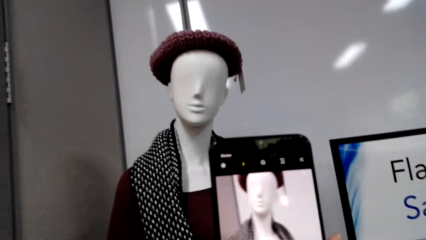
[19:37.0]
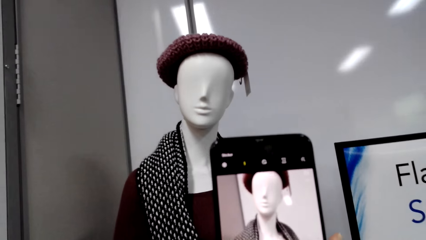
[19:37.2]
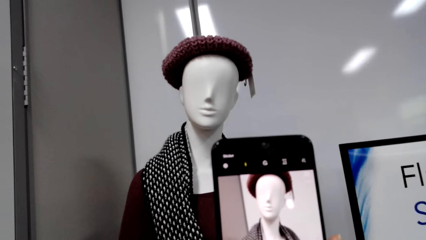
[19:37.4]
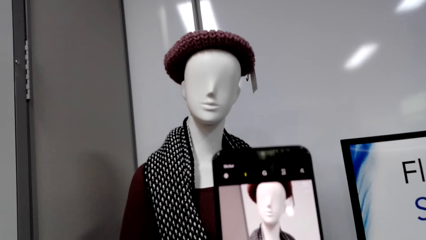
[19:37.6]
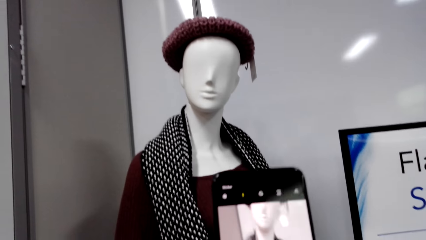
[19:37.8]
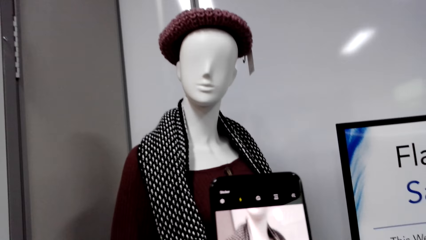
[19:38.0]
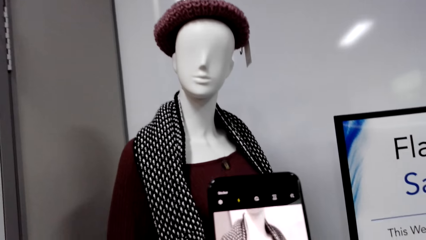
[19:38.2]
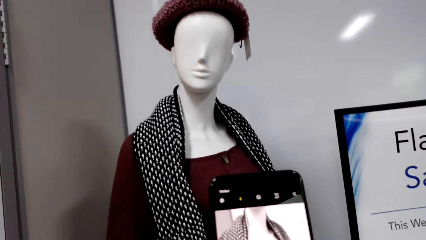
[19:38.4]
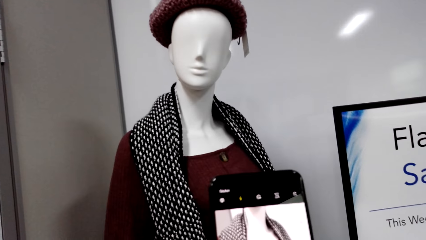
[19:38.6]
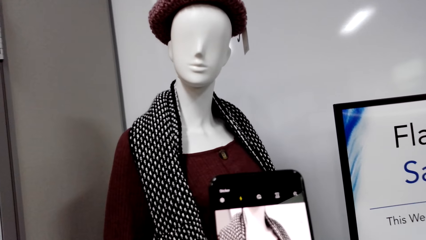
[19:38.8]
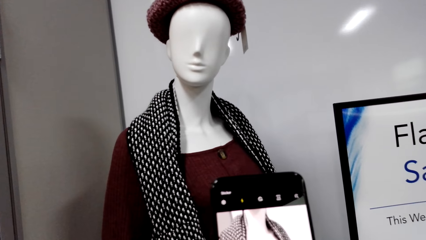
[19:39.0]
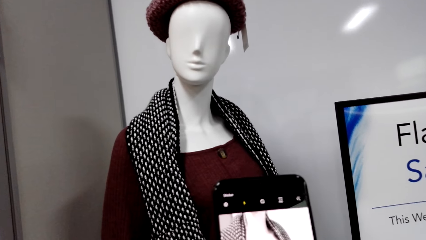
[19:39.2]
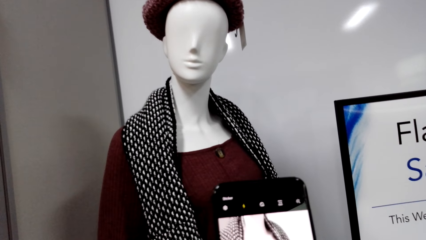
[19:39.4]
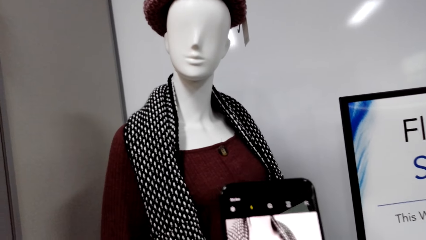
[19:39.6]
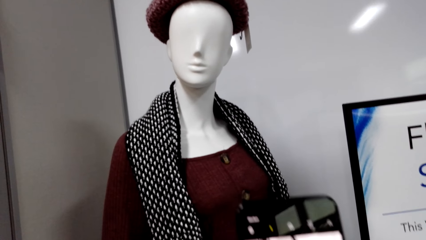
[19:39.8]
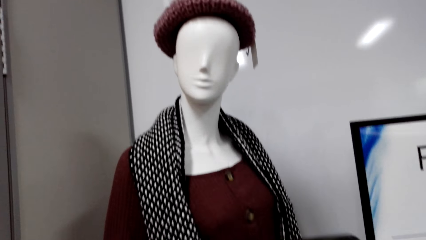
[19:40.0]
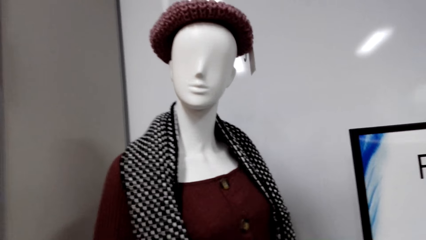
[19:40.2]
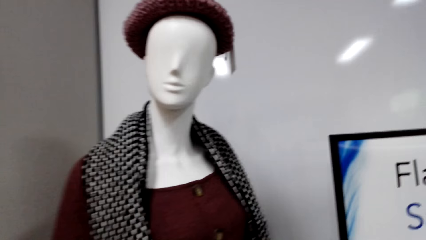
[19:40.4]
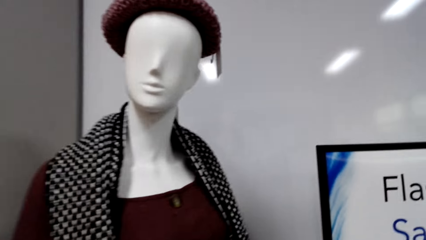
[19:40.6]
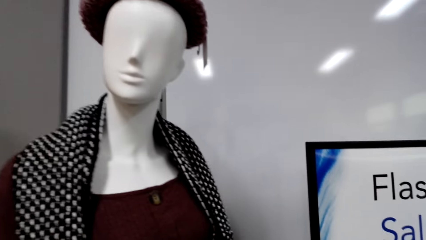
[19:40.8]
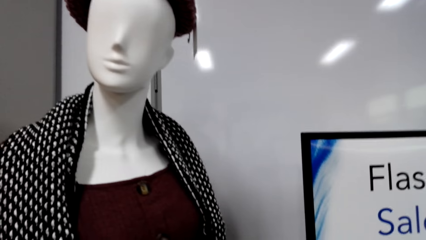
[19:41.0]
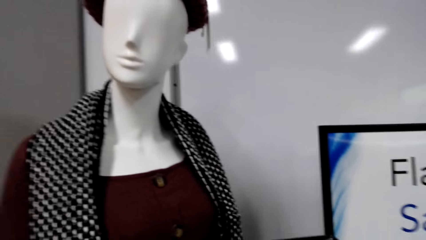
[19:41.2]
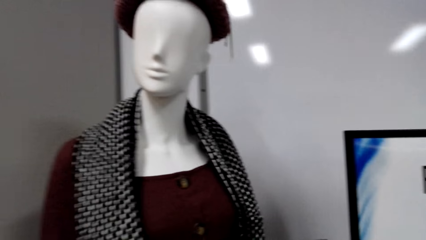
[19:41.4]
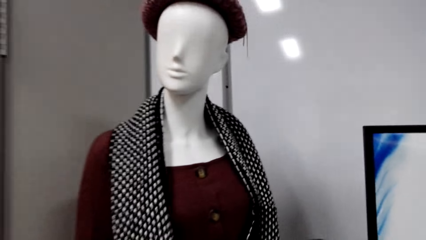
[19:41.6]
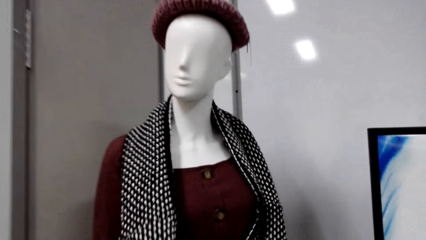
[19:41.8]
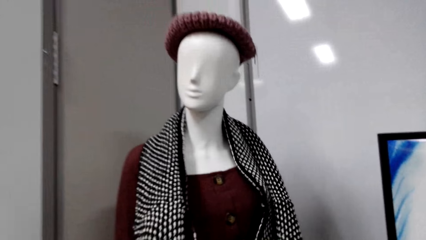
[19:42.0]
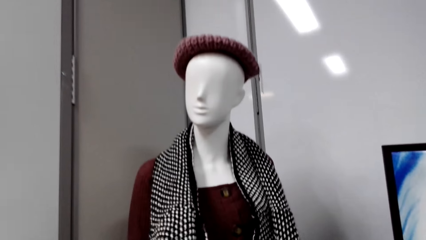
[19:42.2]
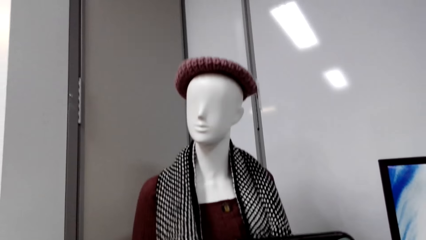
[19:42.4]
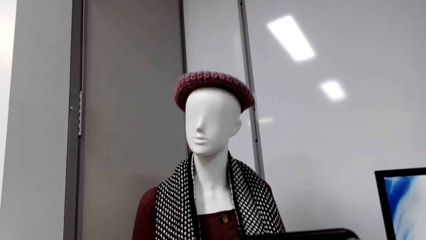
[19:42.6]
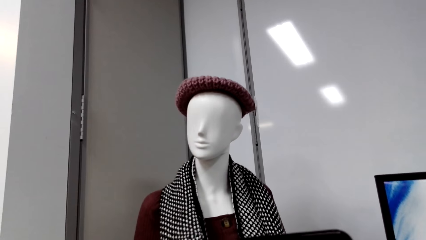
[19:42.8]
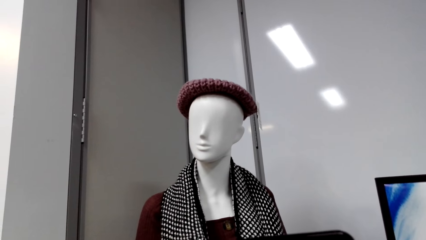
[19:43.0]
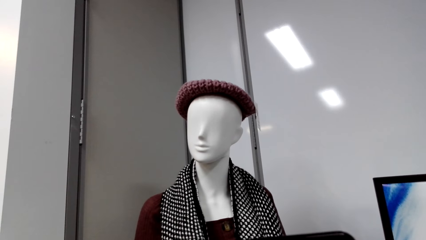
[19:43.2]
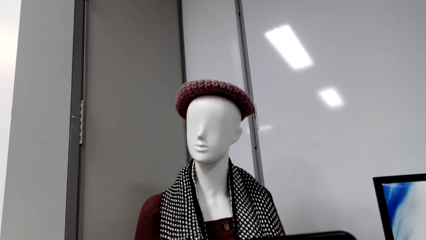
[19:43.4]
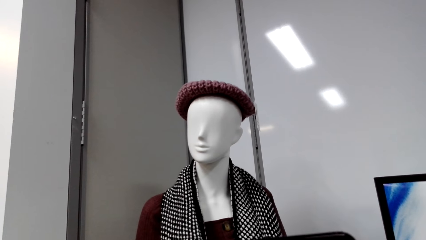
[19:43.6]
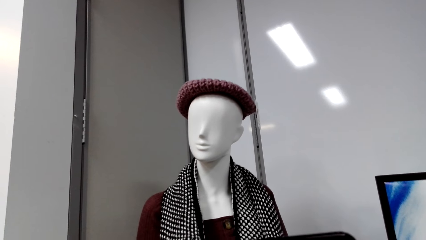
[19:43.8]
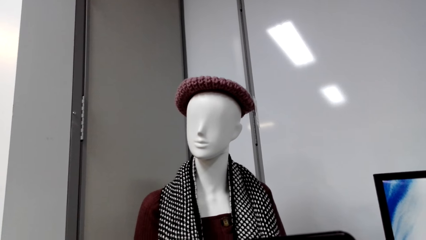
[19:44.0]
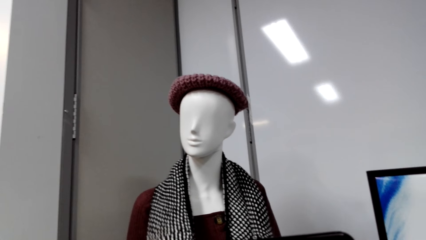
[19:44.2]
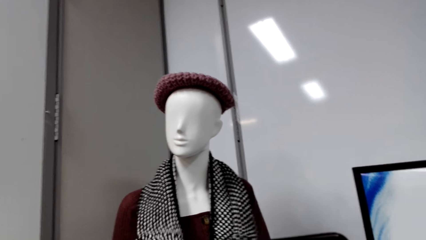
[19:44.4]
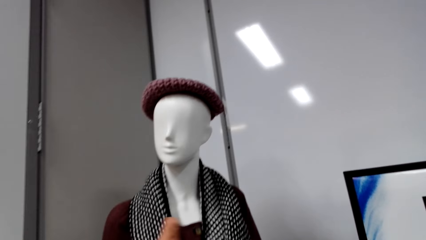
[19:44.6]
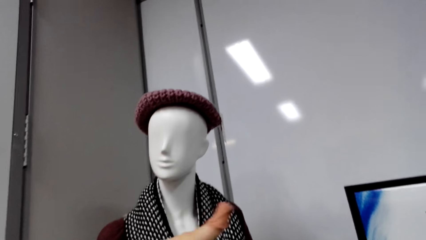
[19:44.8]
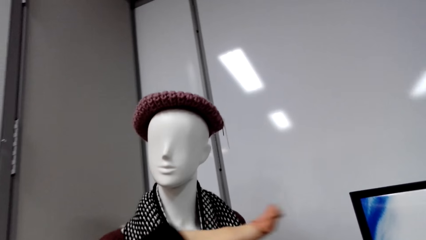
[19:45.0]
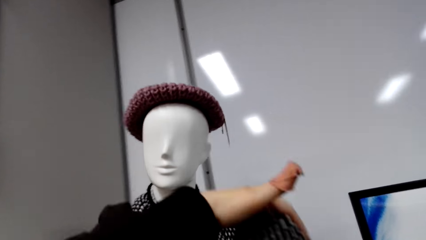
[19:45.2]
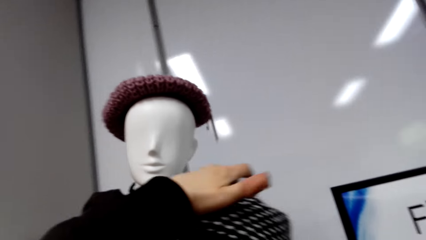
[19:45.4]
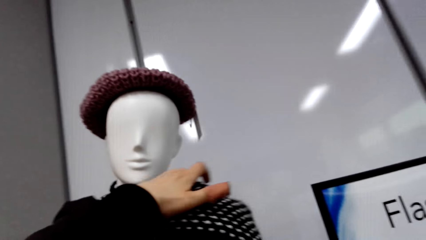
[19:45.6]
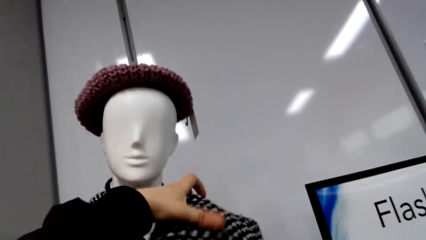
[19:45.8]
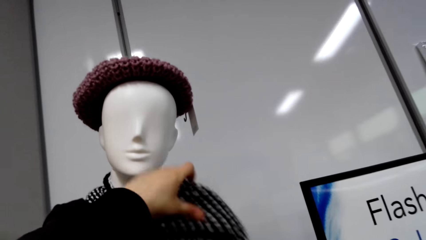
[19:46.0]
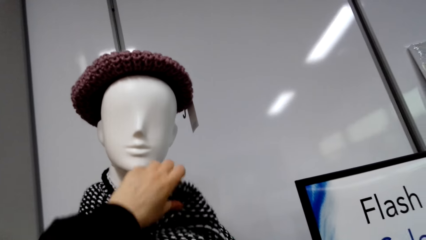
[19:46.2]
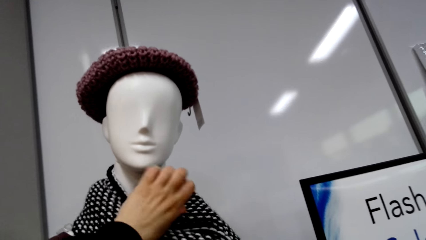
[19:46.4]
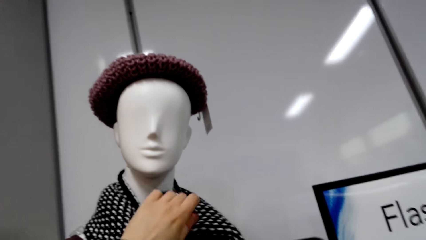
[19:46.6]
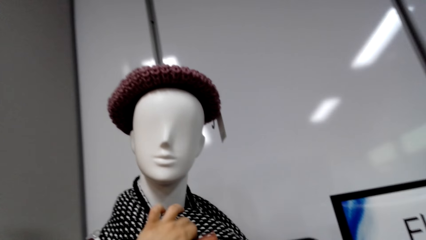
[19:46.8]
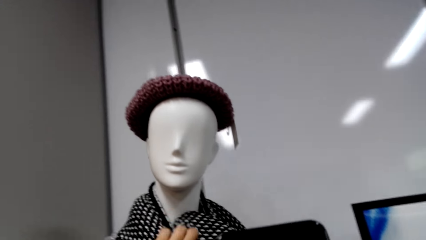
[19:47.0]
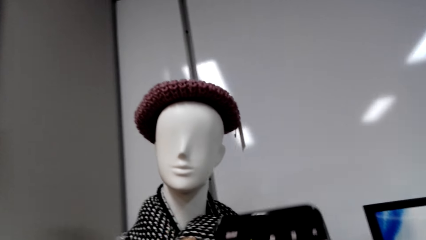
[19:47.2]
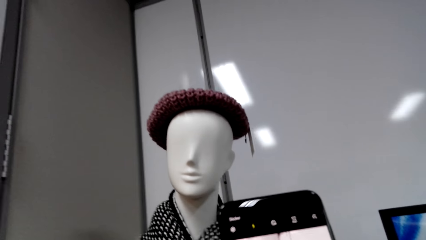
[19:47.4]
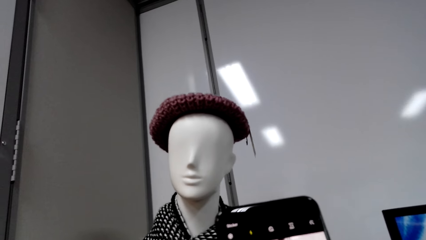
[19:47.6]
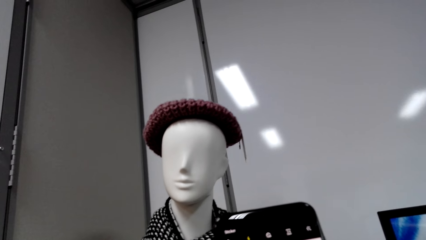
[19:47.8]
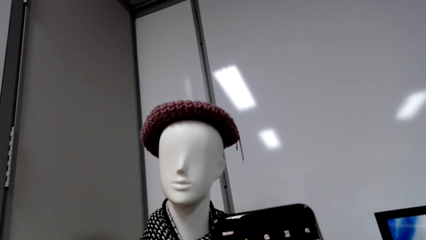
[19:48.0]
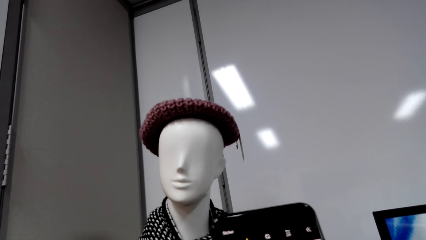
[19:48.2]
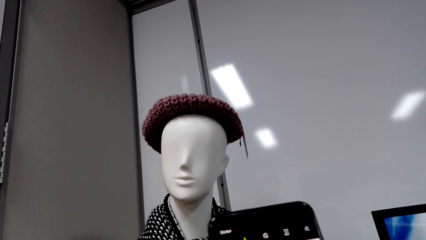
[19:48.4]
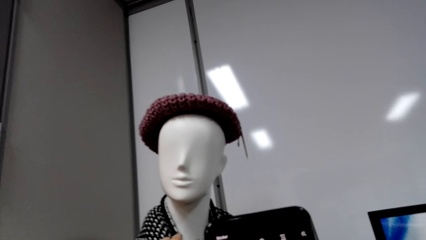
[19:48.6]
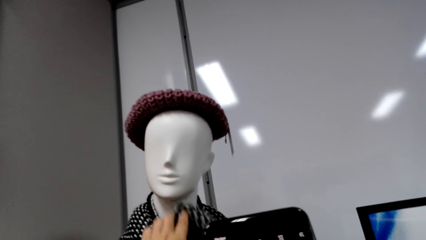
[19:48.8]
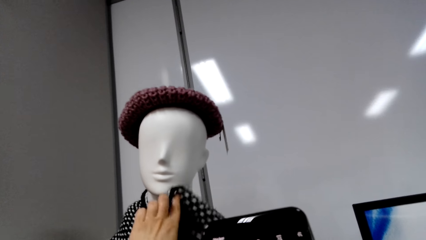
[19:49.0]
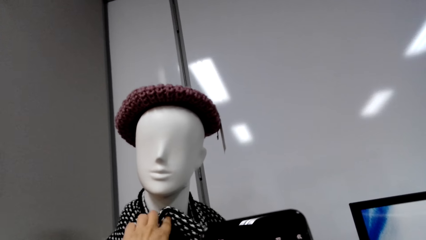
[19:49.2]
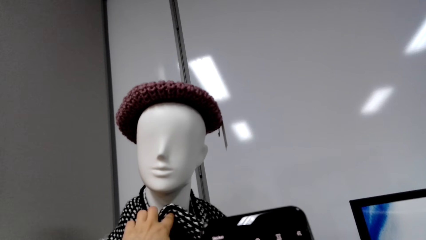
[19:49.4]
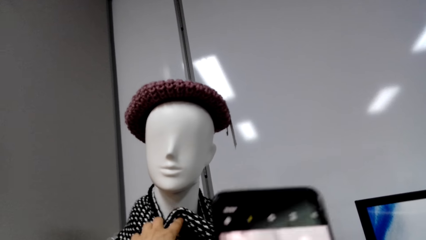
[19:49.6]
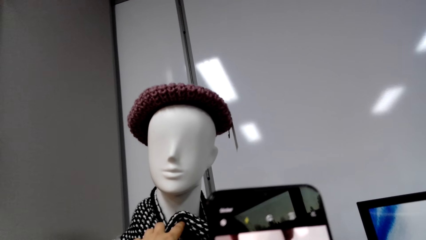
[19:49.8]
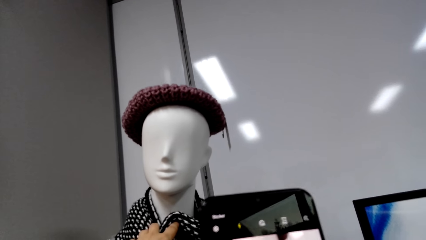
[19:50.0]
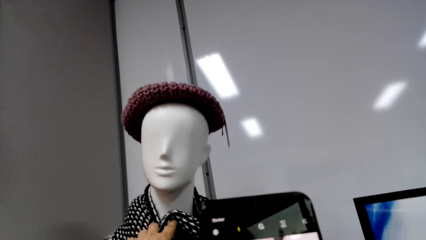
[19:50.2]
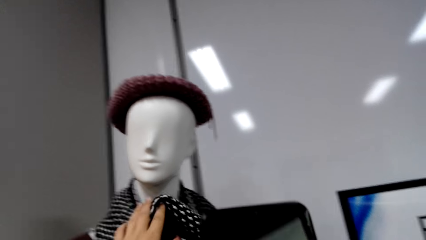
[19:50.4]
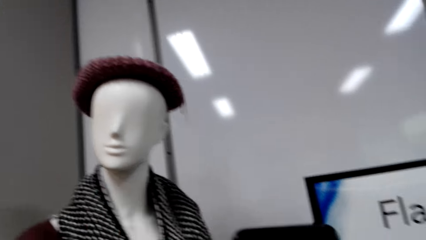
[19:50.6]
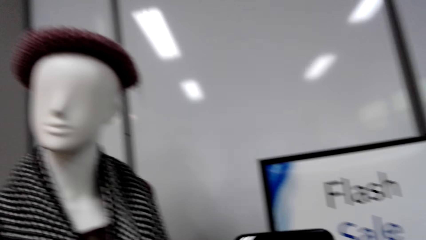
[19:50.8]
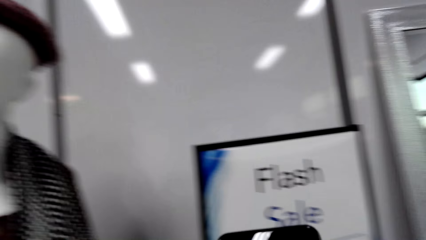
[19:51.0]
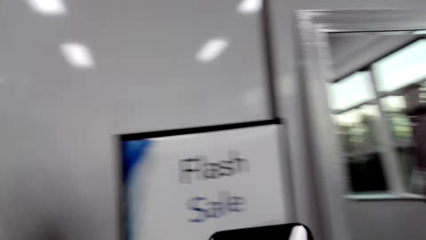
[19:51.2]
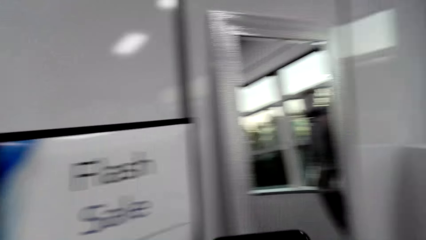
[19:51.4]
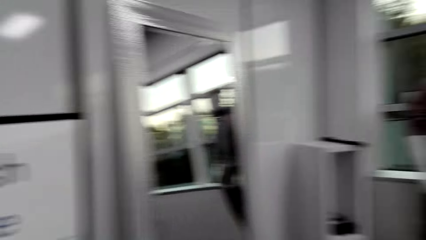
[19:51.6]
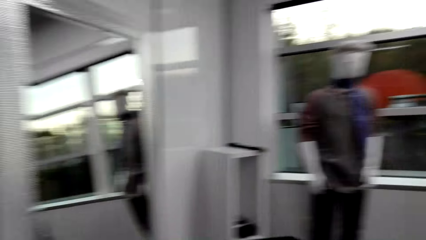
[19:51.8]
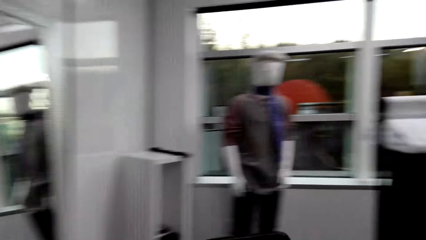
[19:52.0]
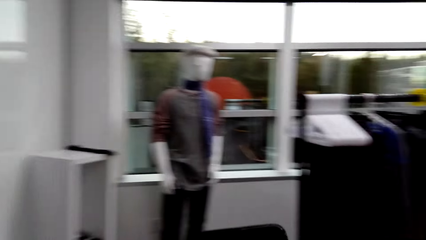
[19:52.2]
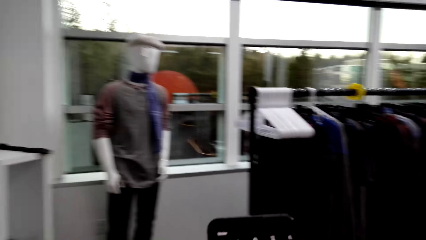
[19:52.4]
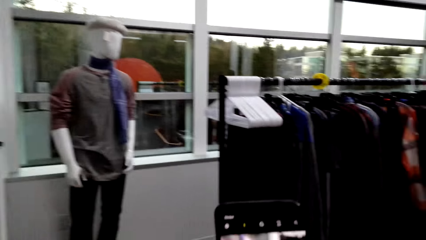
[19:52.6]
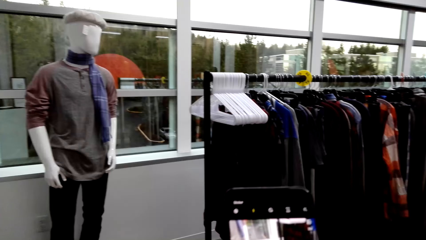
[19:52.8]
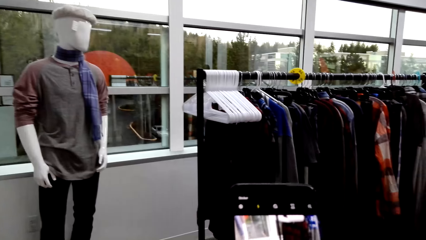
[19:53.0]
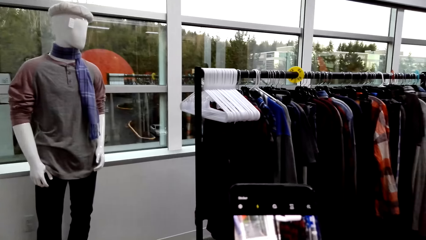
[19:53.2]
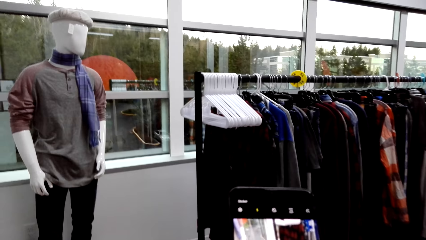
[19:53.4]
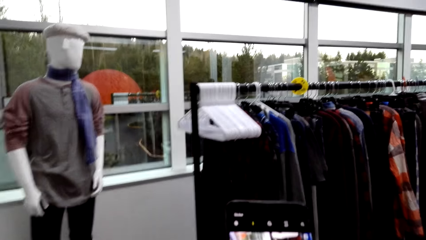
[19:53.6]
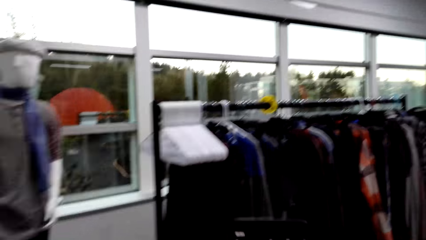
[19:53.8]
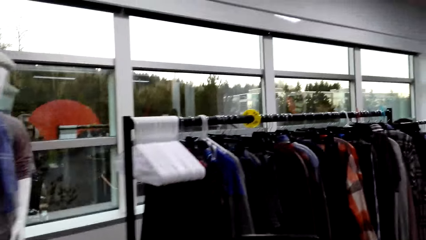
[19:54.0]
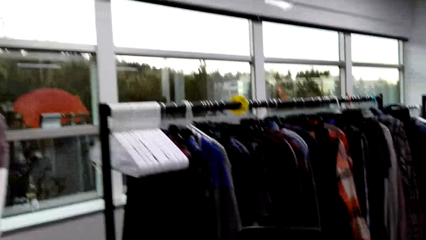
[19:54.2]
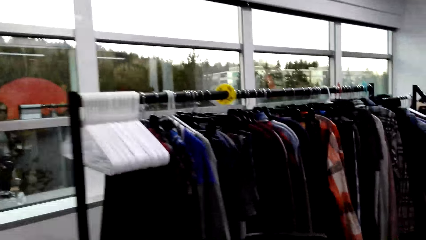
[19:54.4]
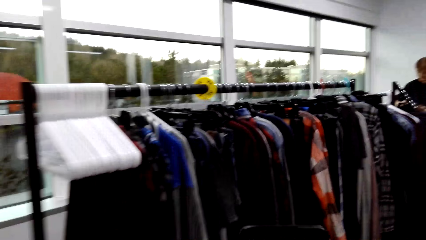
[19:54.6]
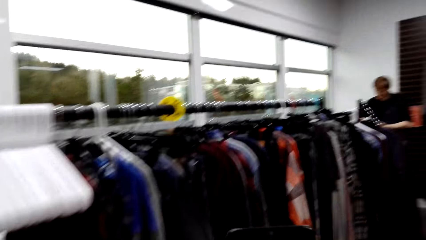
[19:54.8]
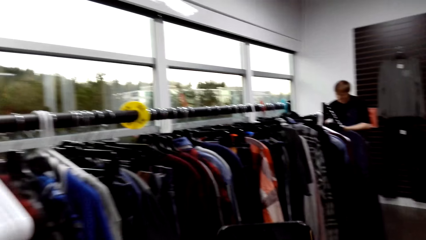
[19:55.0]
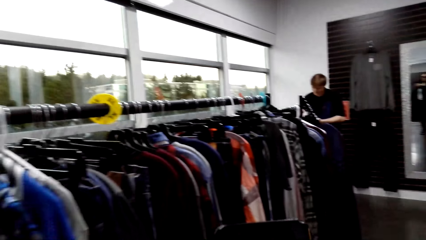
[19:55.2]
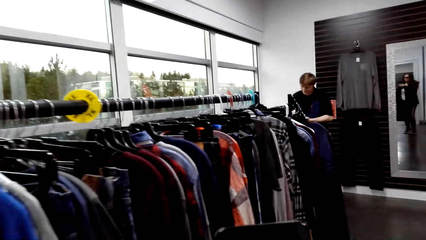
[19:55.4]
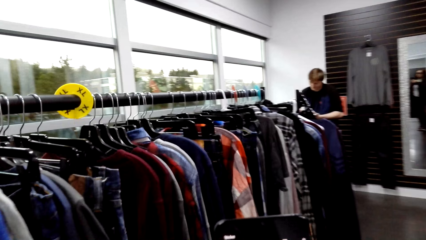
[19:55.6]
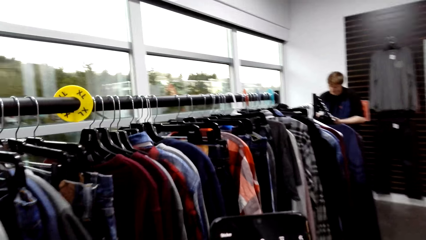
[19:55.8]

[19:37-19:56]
The camera wearer takes a picture with the phone. They operate the phone. They touch a scarf on the mannequin. They take a picture. They look at the scarf. They turn. They take pictures with the phone. They look around the clothes store. They walk.
